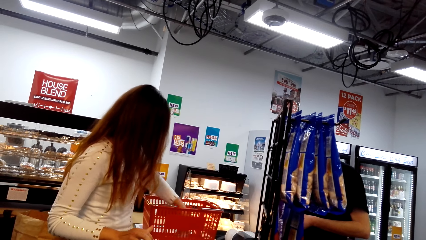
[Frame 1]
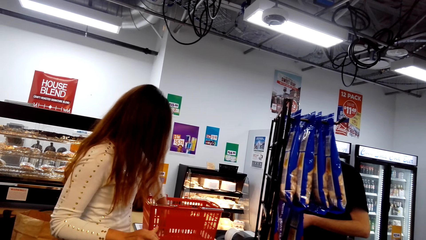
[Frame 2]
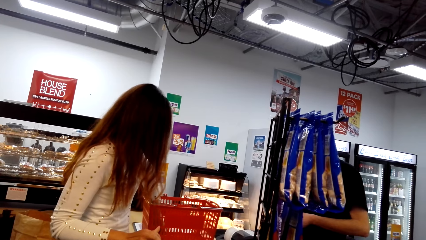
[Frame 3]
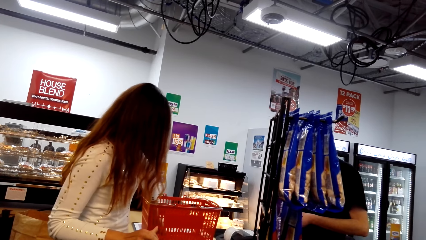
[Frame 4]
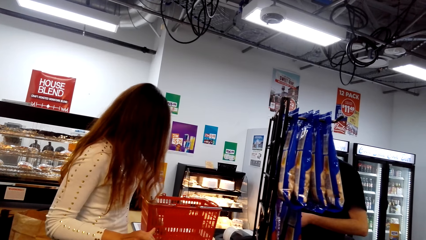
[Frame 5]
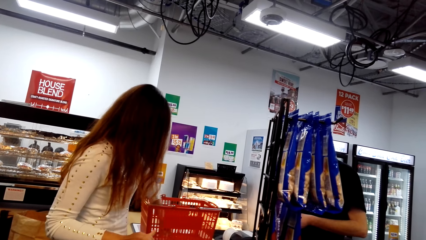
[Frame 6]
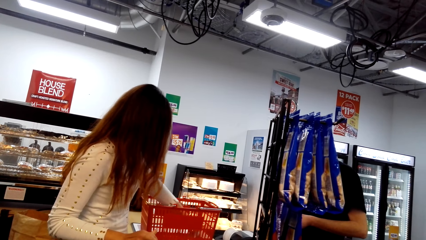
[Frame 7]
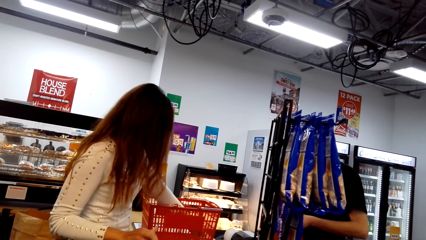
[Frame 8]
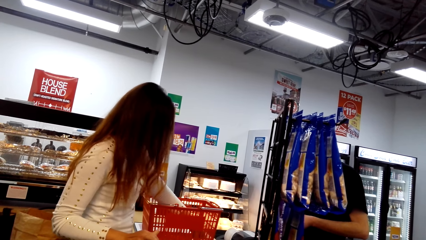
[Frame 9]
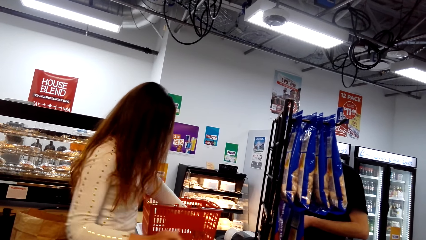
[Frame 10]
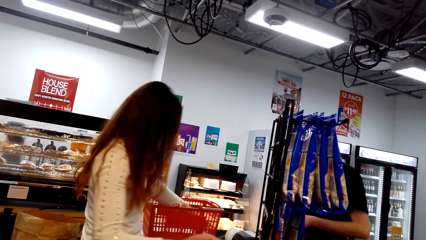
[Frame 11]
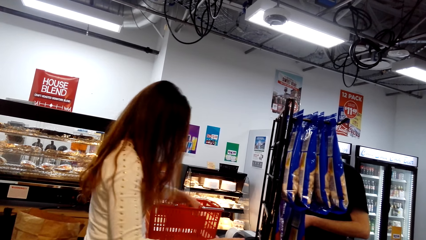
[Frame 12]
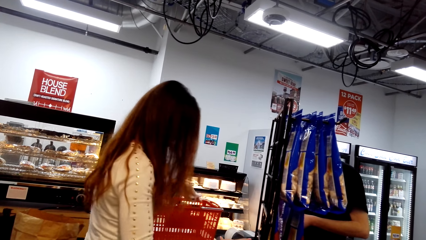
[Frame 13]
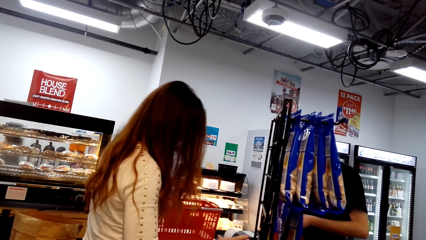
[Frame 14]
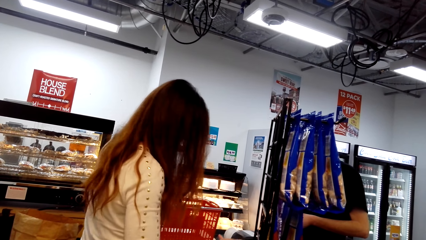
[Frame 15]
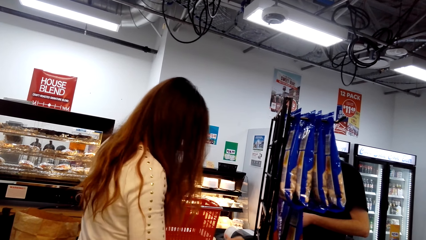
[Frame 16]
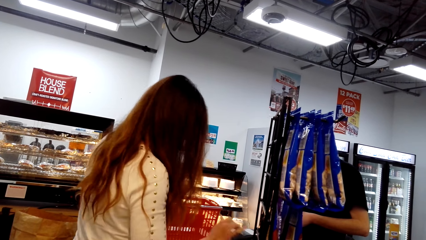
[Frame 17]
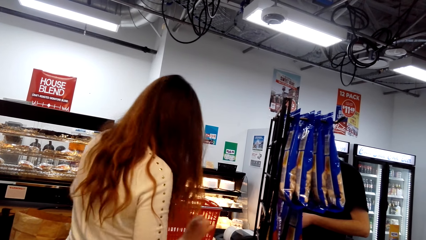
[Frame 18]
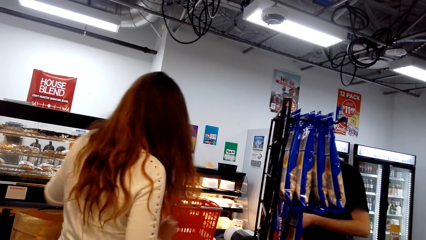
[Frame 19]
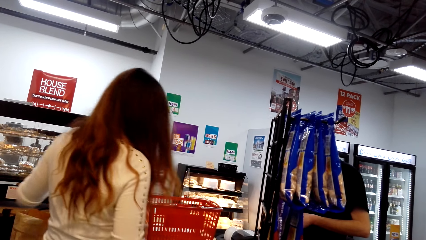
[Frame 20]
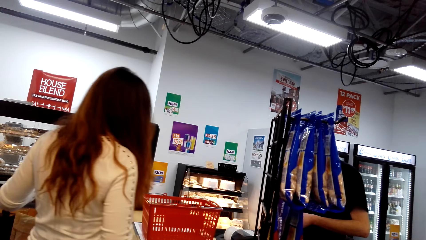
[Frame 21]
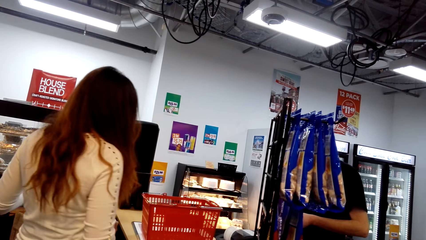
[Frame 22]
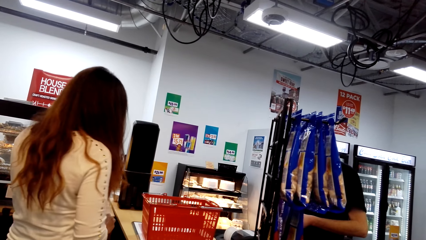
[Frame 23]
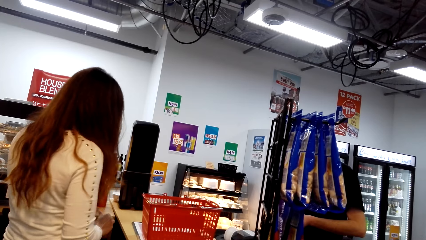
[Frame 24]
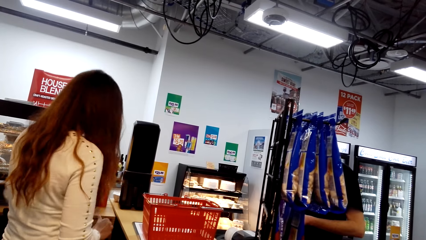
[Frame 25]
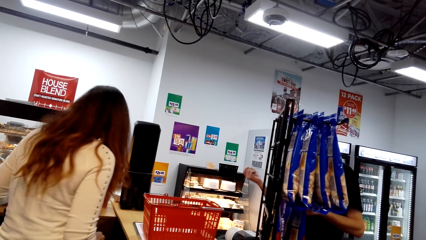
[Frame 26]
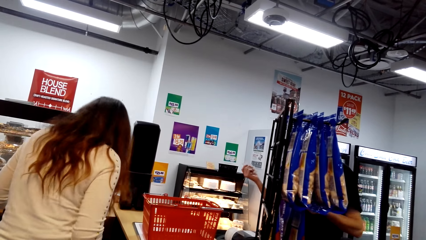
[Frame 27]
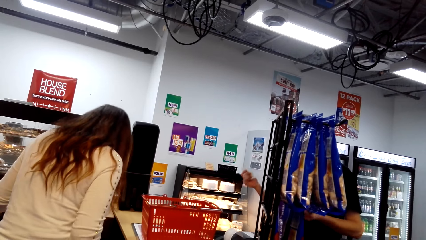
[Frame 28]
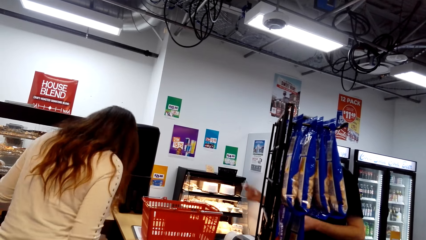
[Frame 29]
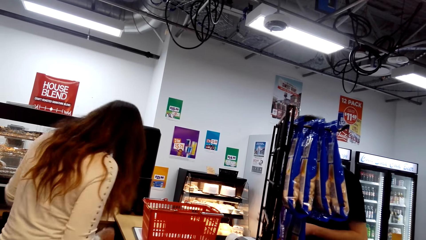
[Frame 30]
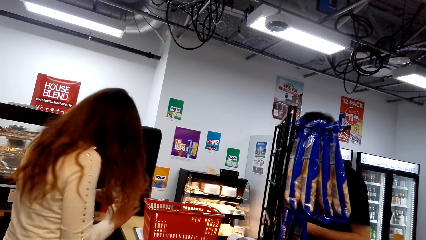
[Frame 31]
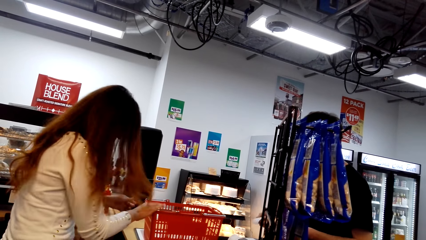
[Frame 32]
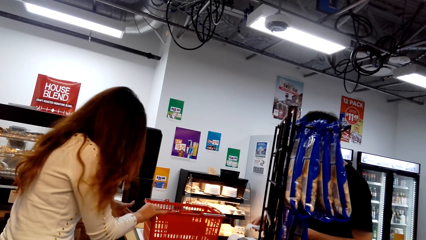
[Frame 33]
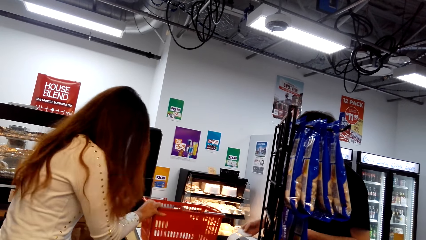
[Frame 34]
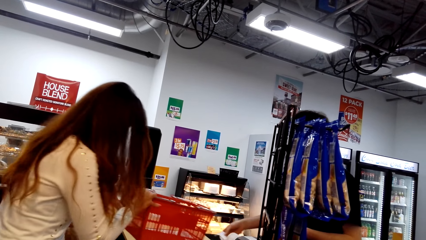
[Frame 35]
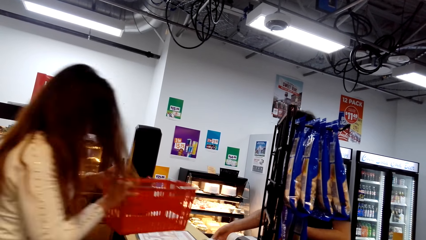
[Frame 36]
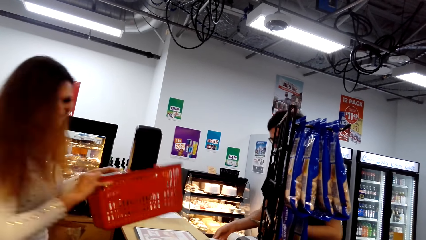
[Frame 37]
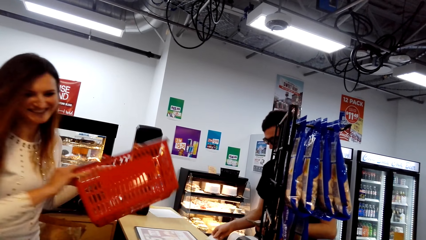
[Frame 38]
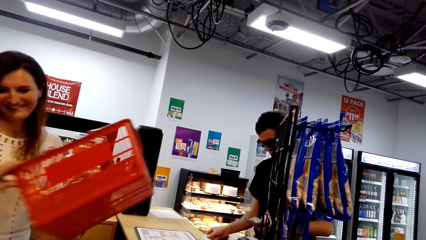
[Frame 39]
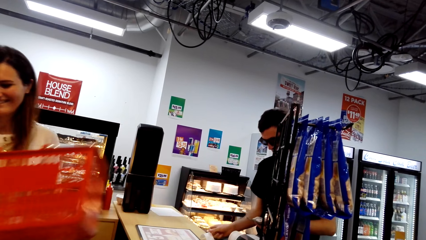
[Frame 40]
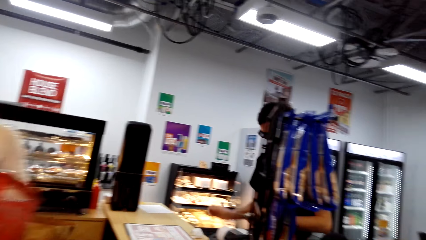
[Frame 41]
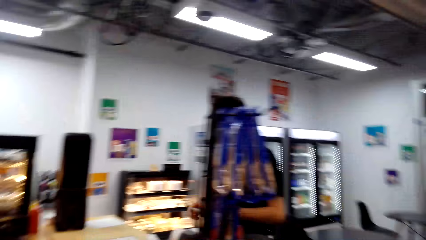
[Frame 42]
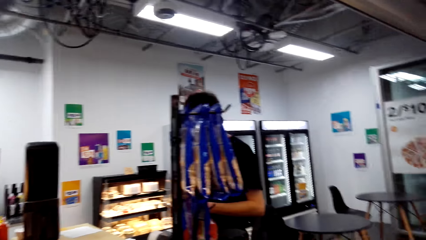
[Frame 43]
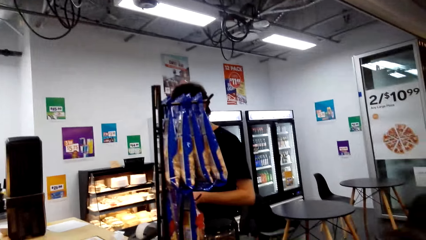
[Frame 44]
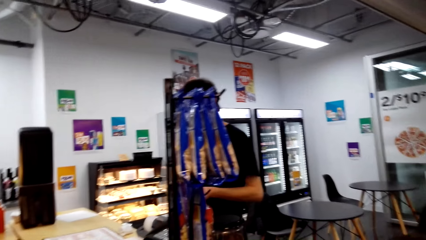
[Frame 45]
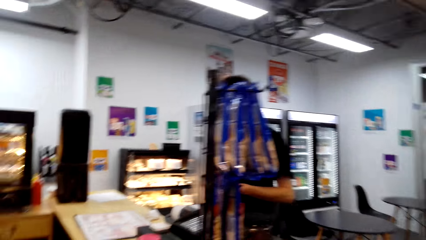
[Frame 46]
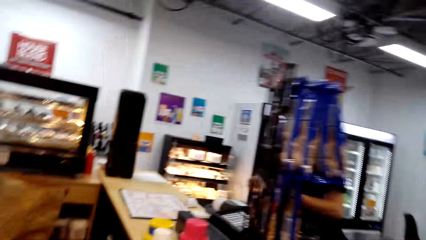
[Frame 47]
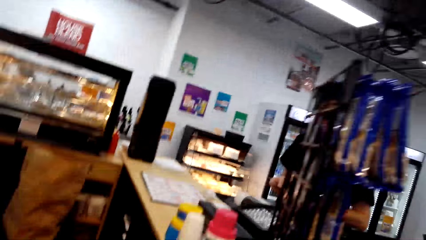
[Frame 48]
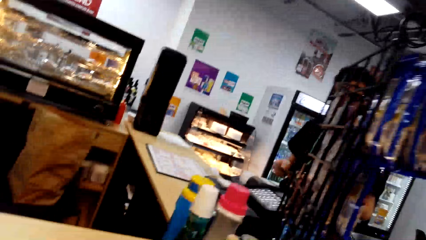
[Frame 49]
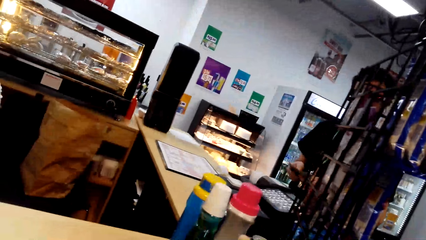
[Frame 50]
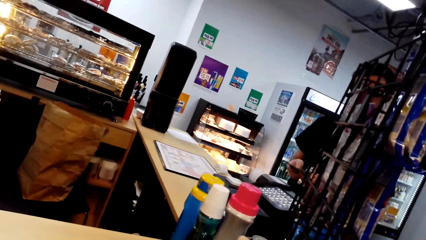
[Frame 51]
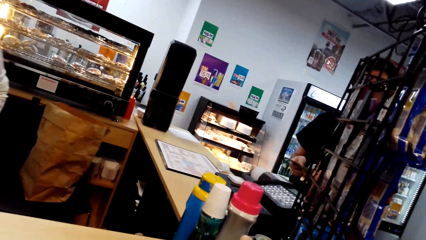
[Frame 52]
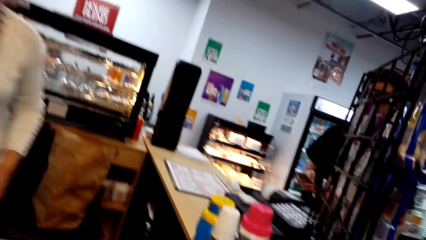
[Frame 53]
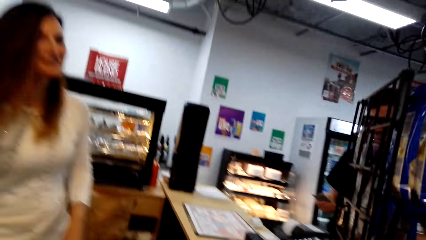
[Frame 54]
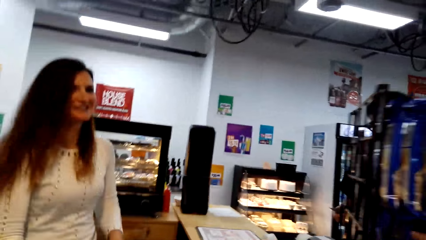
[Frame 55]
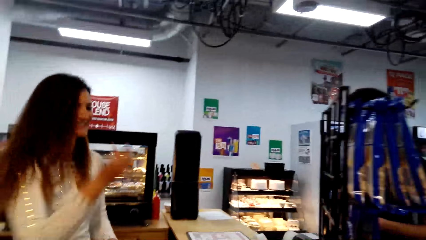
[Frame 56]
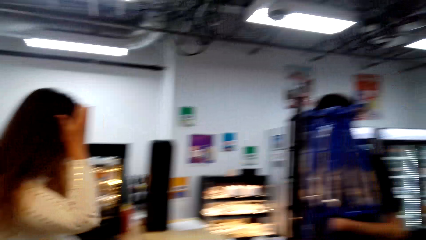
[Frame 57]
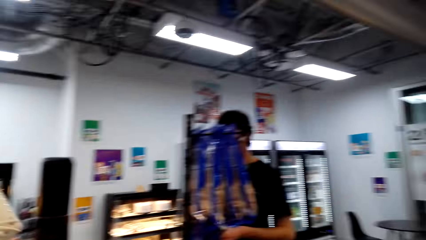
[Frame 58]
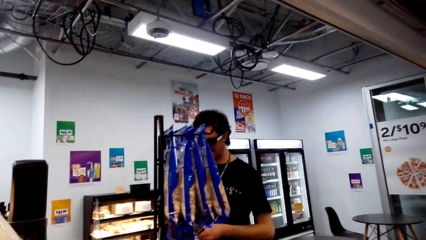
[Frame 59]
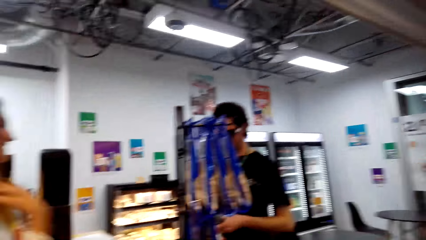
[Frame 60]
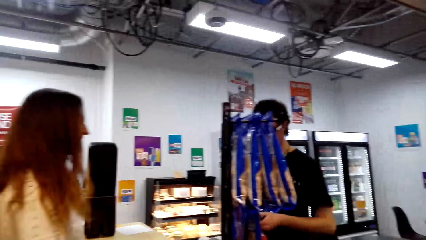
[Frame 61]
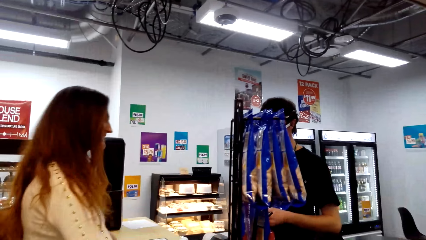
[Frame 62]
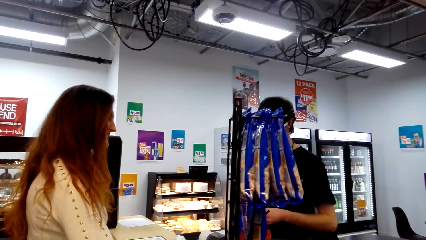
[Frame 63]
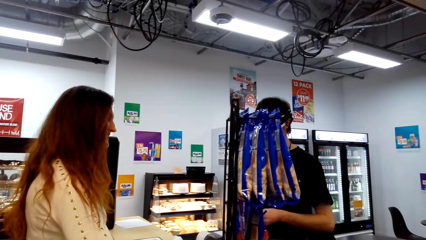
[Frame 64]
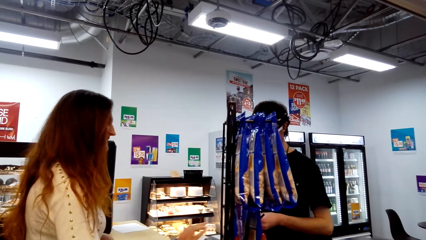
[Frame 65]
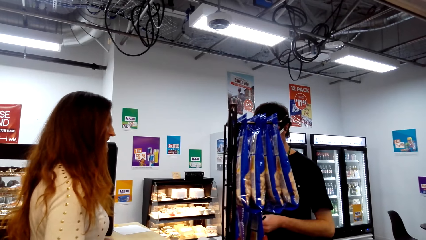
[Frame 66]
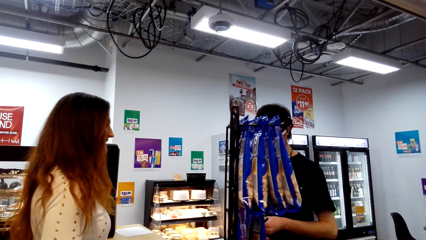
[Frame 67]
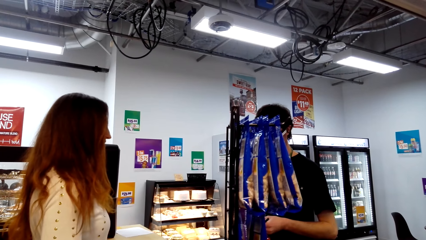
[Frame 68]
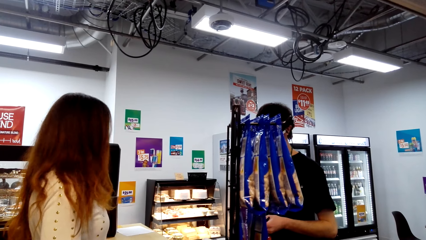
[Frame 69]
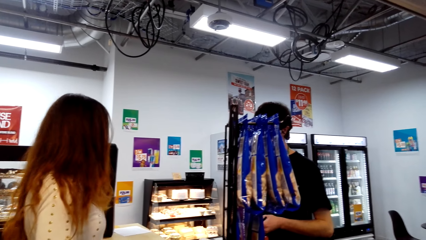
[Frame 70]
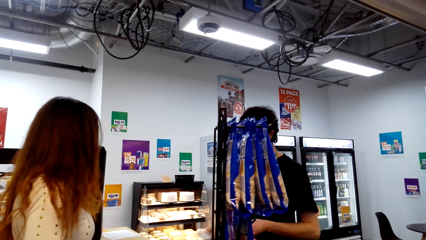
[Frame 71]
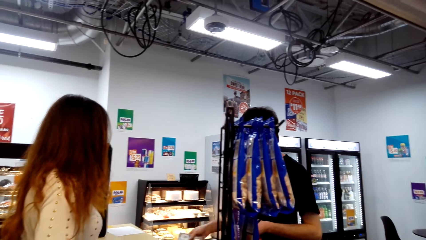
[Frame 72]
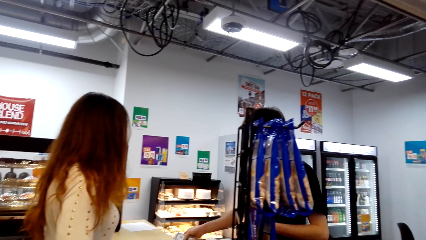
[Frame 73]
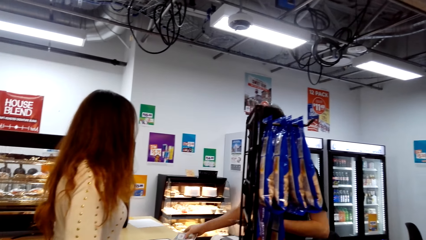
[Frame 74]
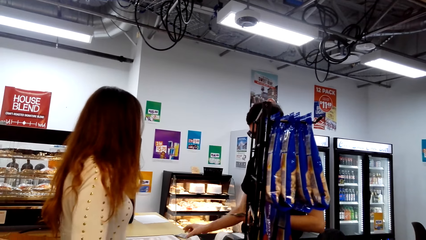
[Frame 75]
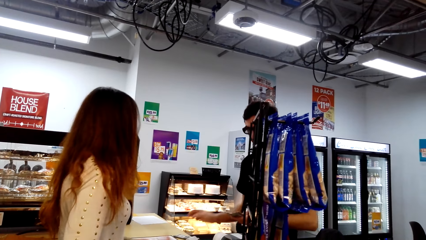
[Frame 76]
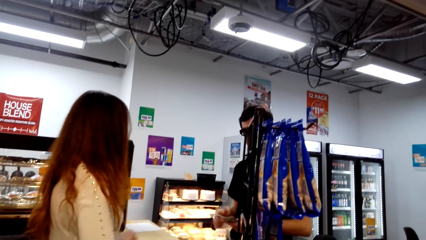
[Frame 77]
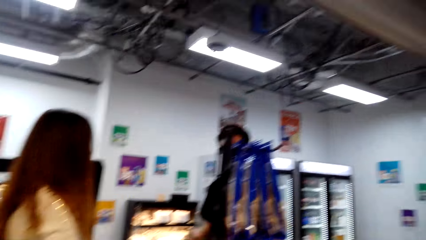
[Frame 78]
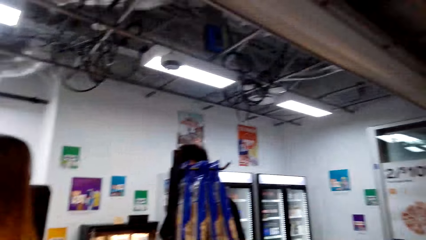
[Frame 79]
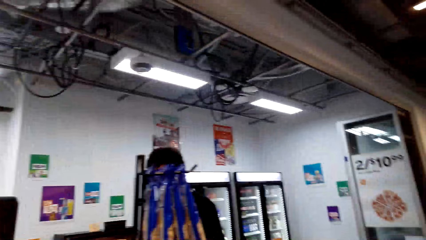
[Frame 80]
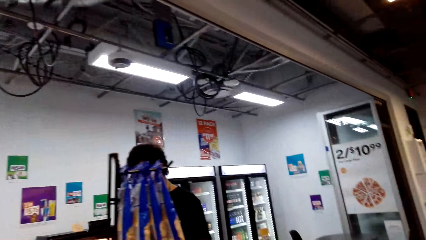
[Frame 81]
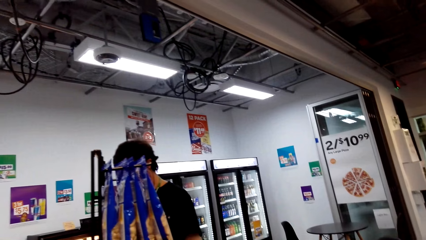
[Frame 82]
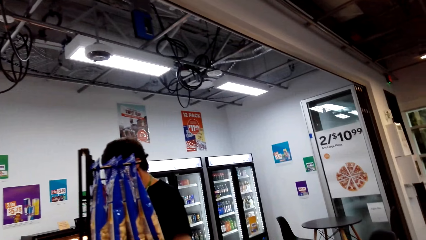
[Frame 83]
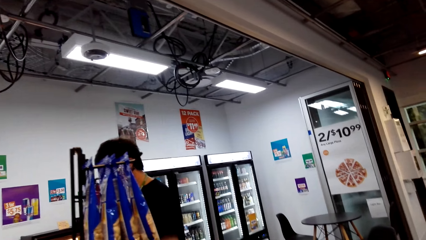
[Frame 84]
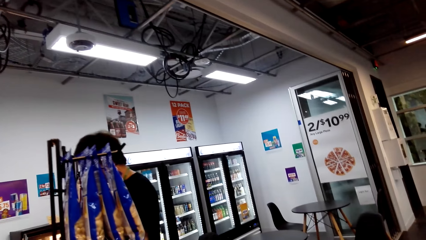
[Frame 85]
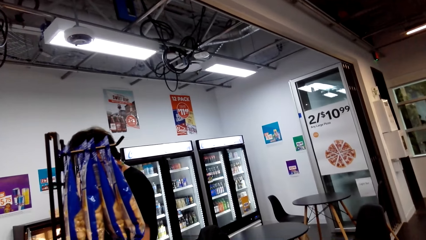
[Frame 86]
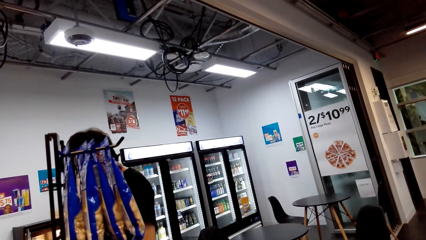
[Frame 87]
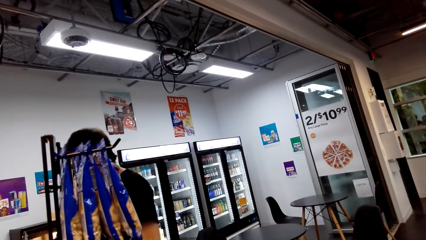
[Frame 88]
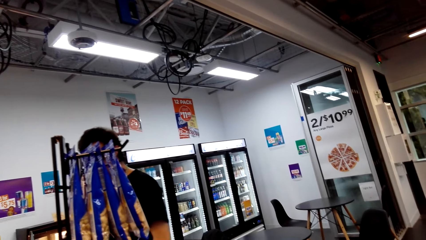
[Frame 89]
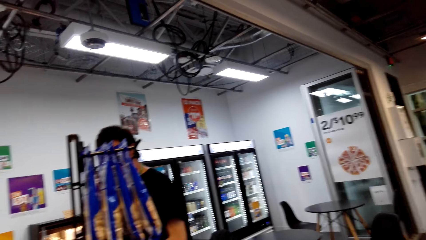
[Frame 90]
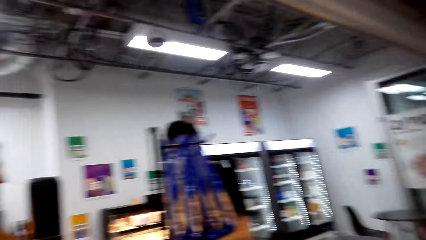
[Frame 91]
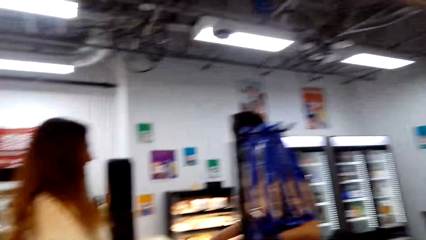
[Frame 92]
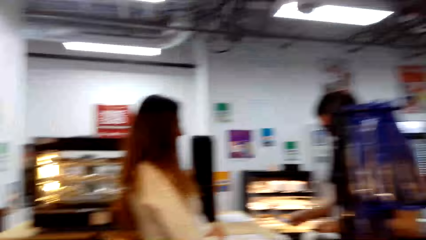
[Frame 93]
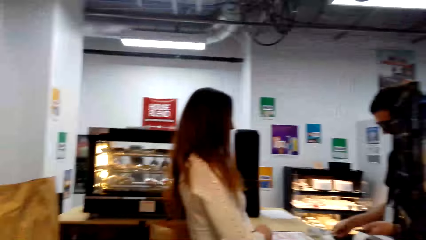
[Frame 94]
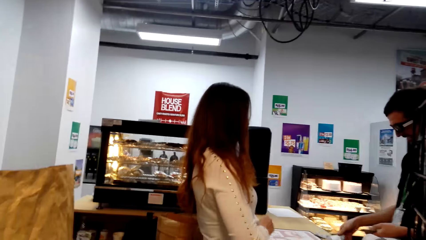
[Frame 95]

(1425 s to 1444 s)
A lady takes an object. The lady accounts for the object. The lady packs the object in a shopping bag. The lady moves the shopping basket. The lady takes the basket. The camera wearer looks around. The lady talks with a man. The man places money on the counter top.
